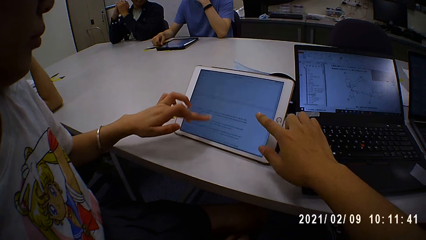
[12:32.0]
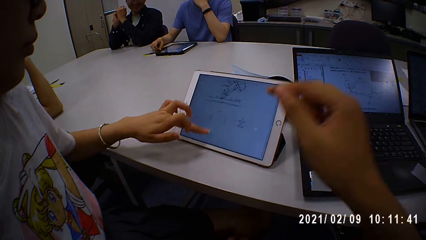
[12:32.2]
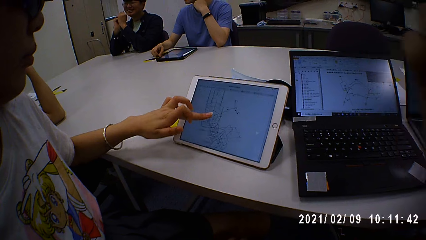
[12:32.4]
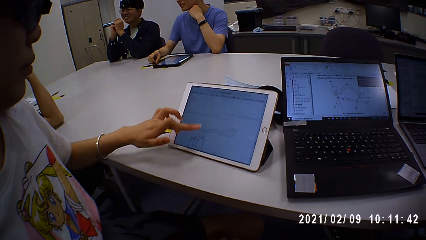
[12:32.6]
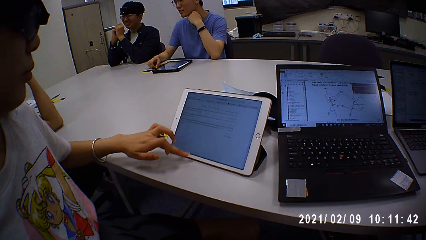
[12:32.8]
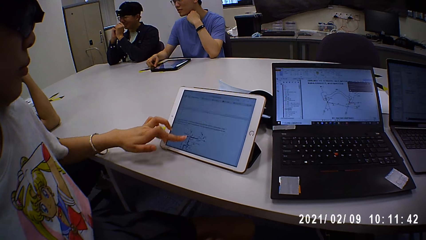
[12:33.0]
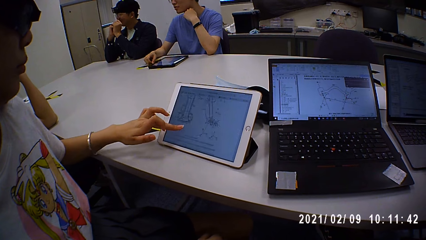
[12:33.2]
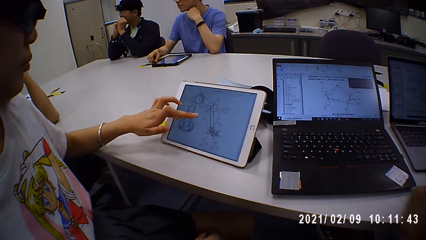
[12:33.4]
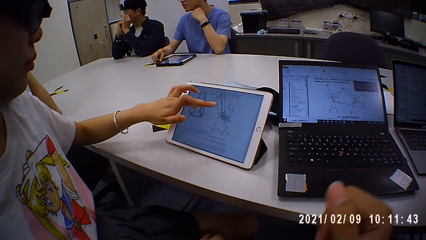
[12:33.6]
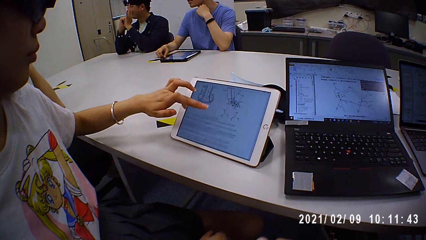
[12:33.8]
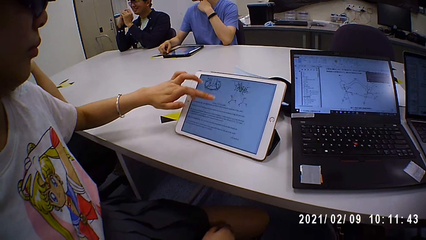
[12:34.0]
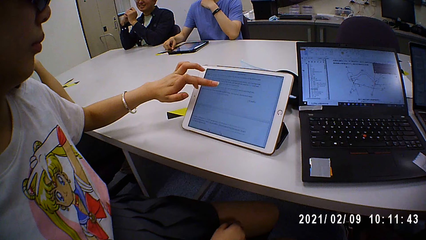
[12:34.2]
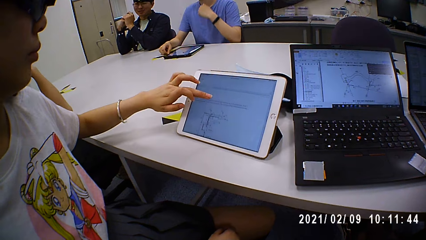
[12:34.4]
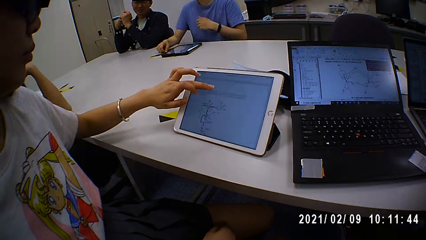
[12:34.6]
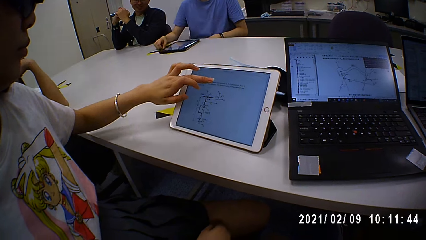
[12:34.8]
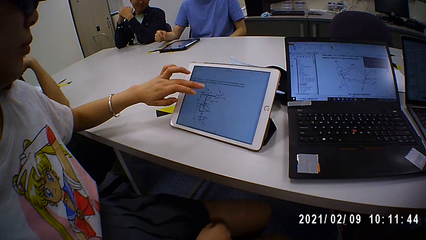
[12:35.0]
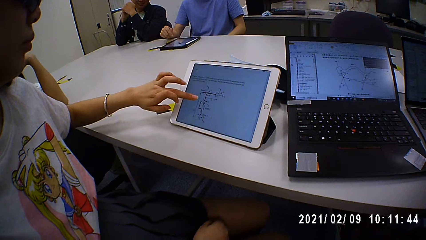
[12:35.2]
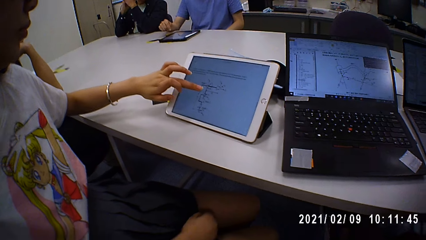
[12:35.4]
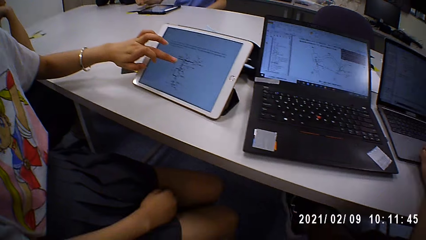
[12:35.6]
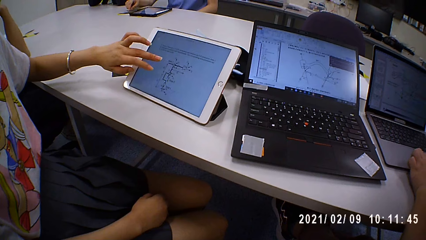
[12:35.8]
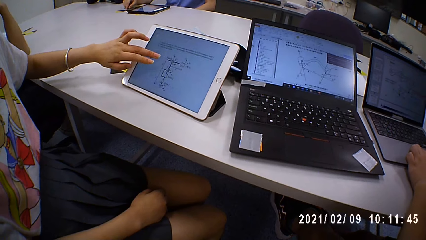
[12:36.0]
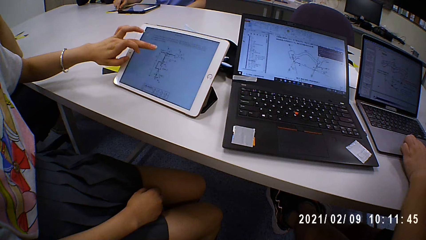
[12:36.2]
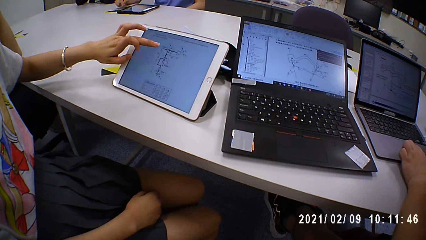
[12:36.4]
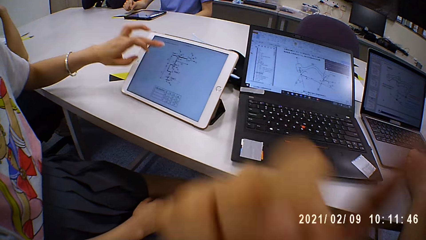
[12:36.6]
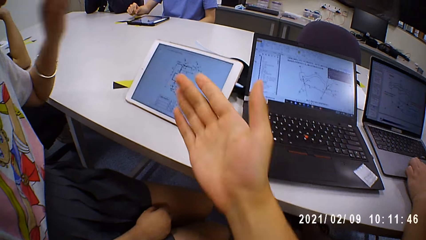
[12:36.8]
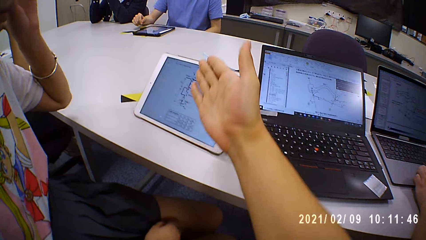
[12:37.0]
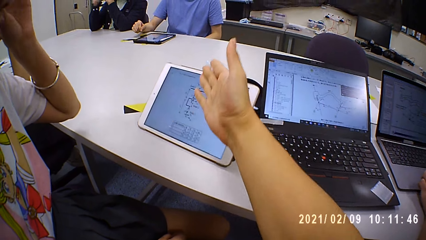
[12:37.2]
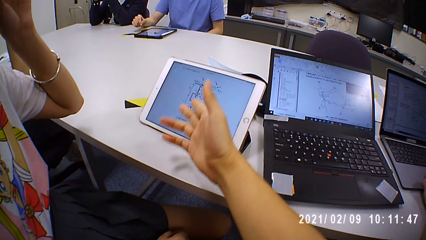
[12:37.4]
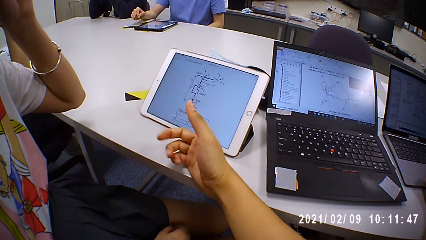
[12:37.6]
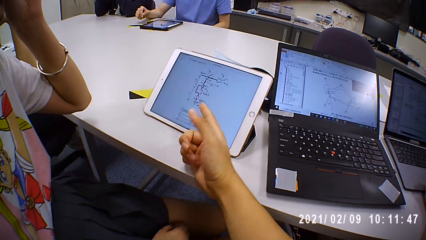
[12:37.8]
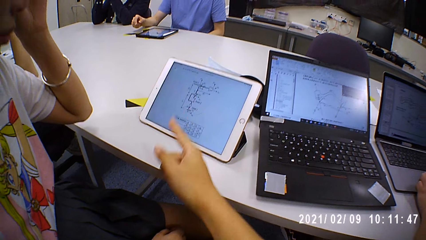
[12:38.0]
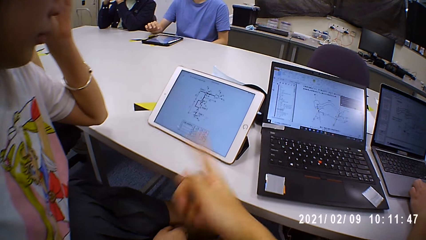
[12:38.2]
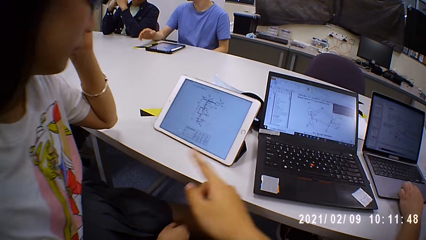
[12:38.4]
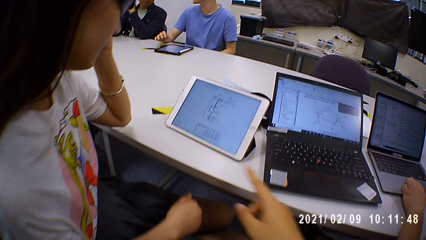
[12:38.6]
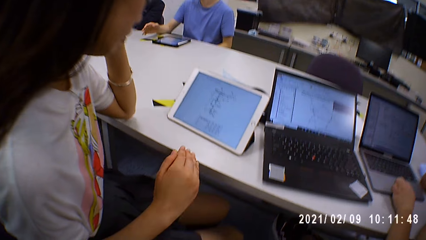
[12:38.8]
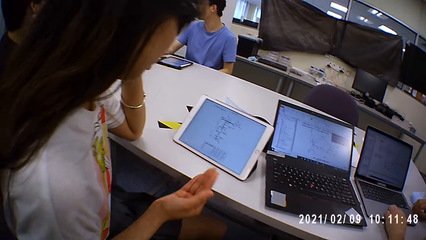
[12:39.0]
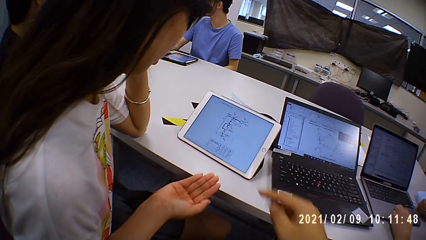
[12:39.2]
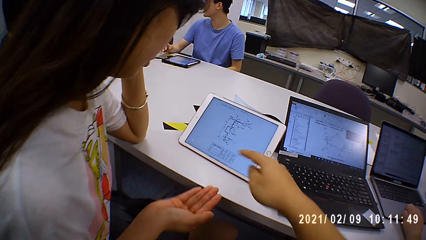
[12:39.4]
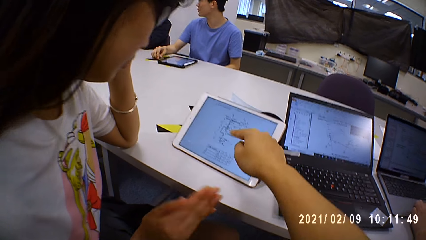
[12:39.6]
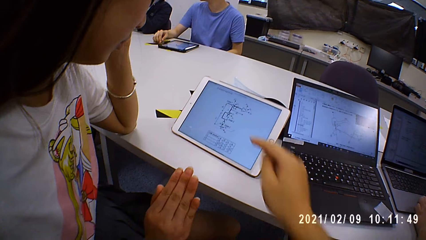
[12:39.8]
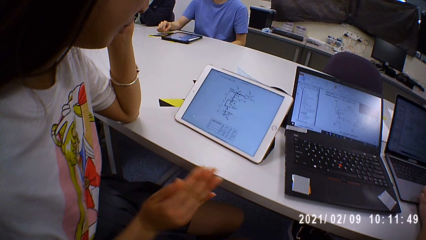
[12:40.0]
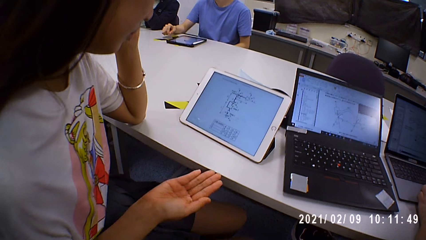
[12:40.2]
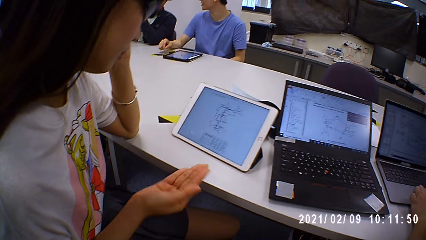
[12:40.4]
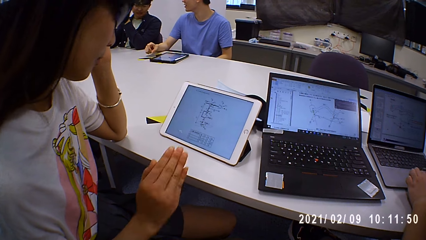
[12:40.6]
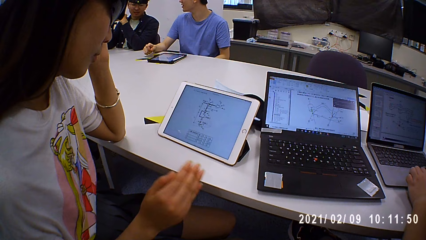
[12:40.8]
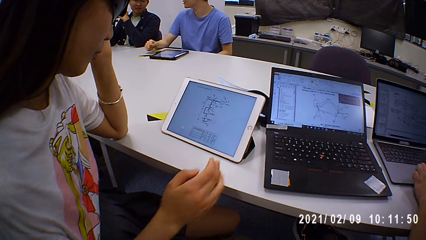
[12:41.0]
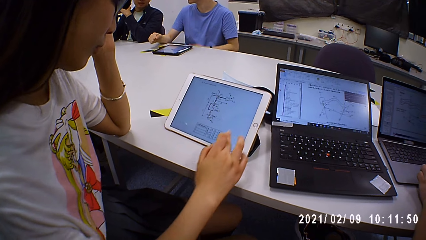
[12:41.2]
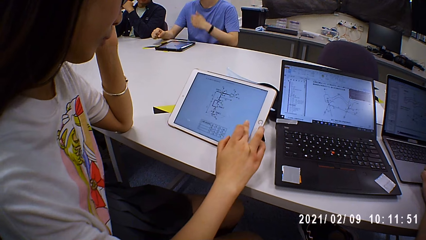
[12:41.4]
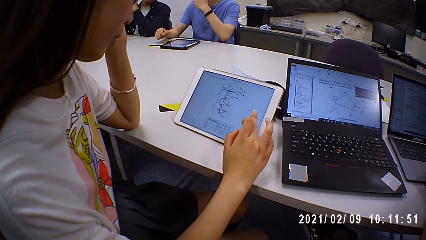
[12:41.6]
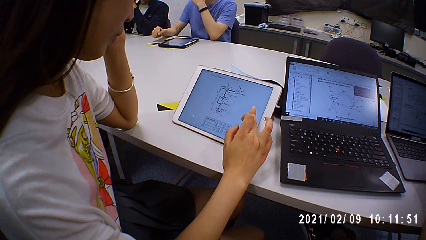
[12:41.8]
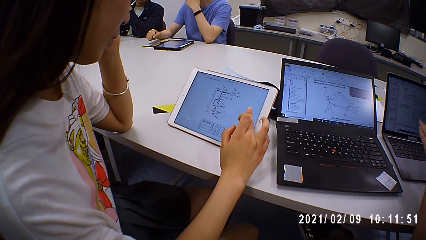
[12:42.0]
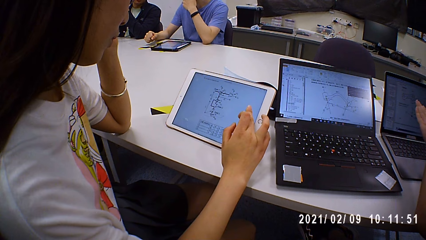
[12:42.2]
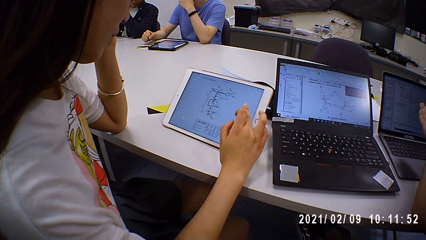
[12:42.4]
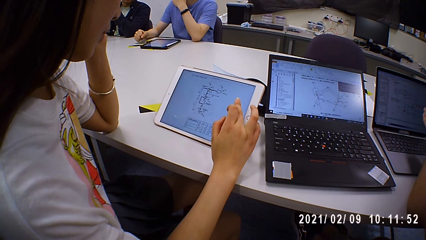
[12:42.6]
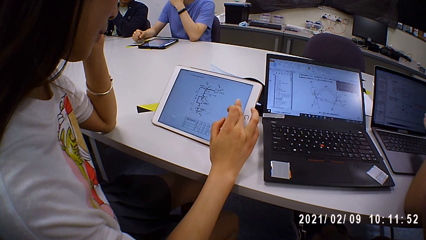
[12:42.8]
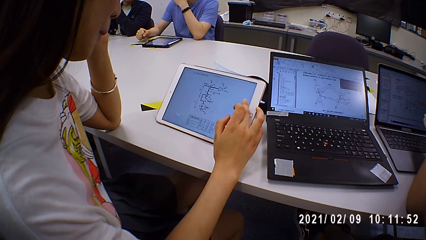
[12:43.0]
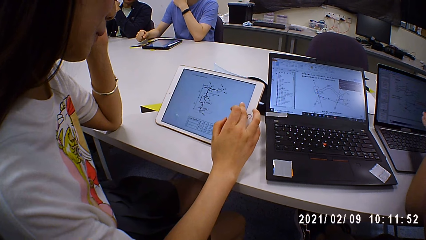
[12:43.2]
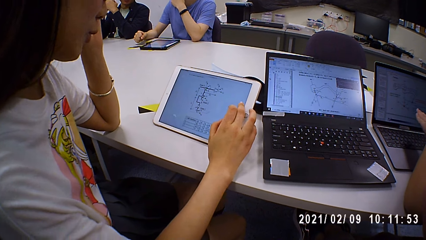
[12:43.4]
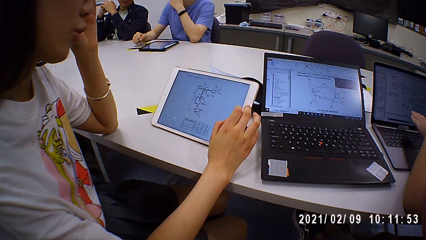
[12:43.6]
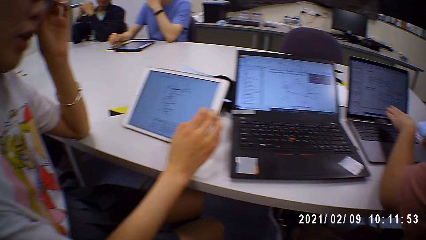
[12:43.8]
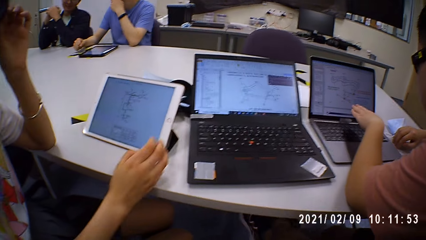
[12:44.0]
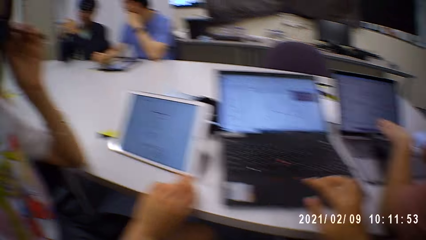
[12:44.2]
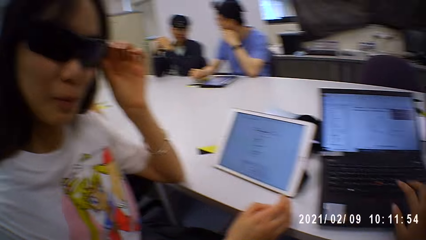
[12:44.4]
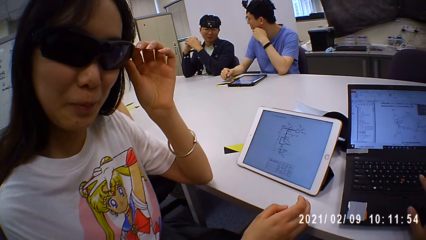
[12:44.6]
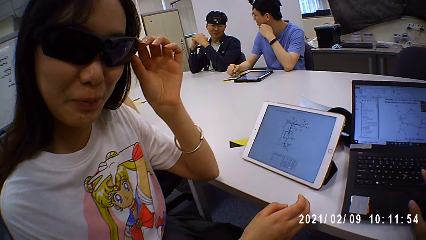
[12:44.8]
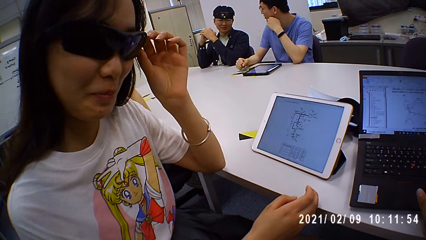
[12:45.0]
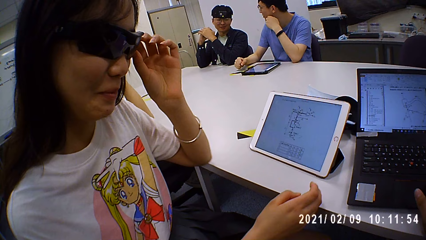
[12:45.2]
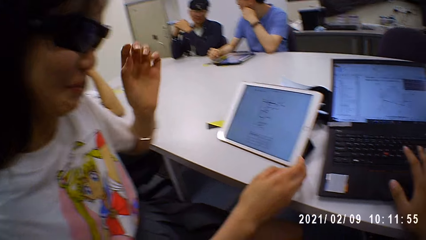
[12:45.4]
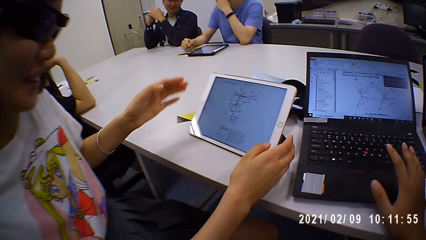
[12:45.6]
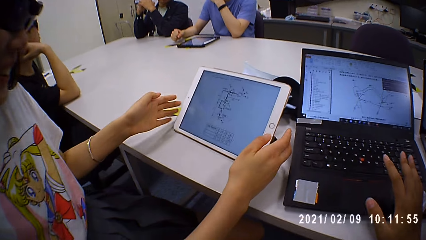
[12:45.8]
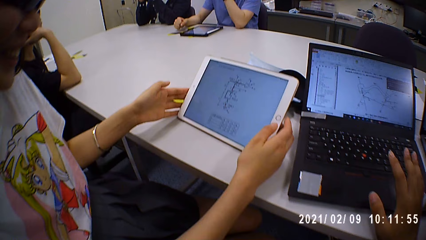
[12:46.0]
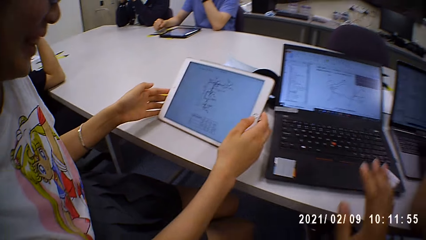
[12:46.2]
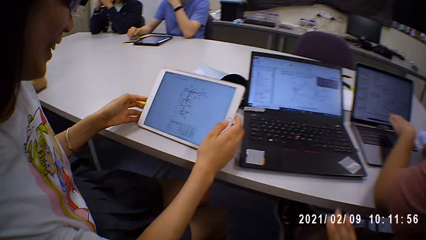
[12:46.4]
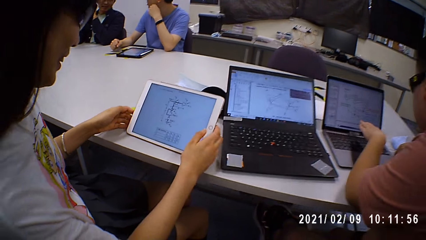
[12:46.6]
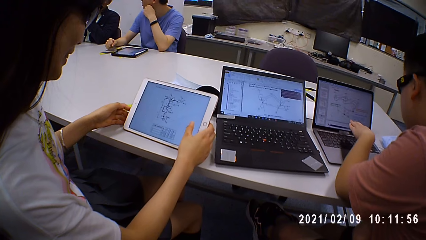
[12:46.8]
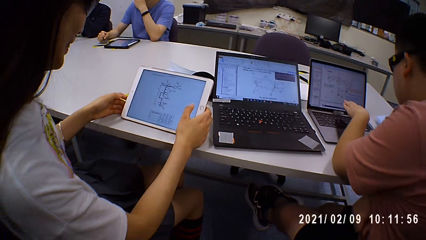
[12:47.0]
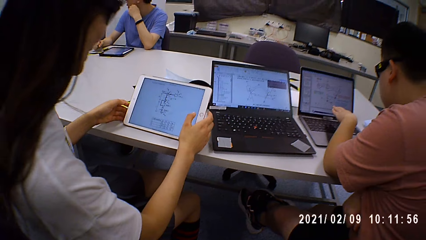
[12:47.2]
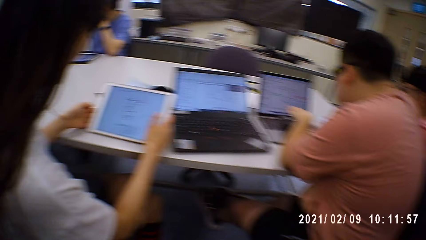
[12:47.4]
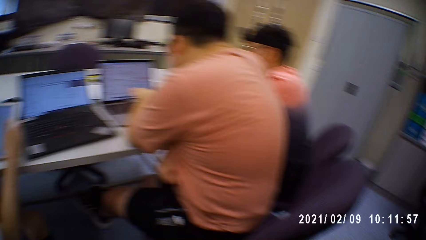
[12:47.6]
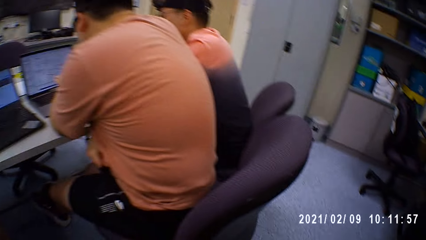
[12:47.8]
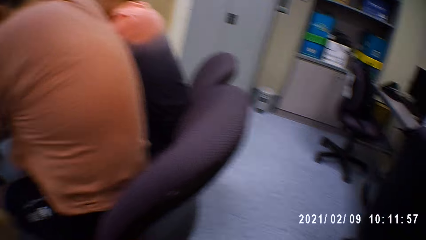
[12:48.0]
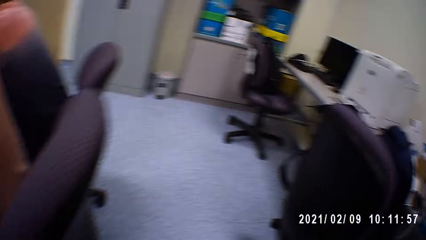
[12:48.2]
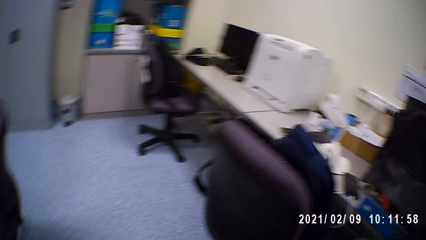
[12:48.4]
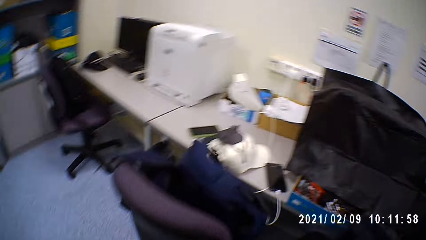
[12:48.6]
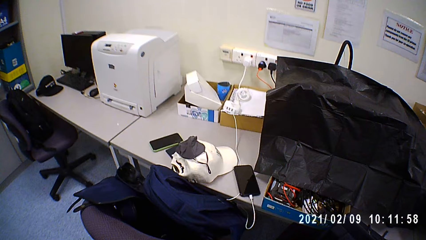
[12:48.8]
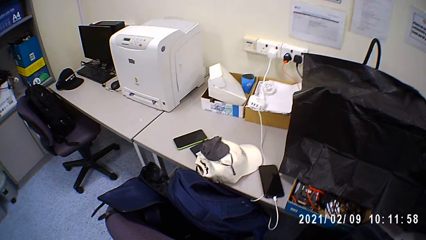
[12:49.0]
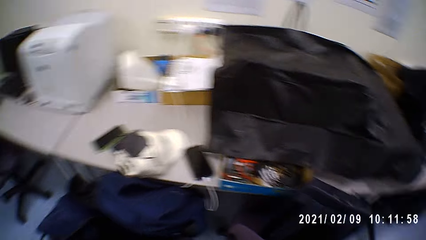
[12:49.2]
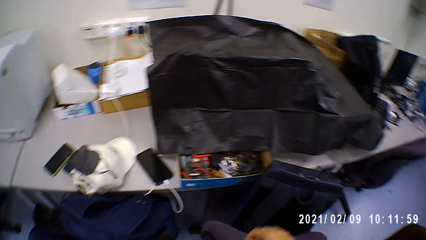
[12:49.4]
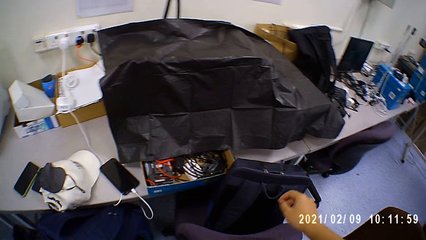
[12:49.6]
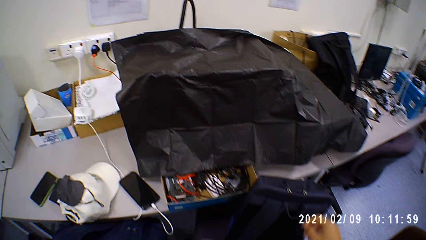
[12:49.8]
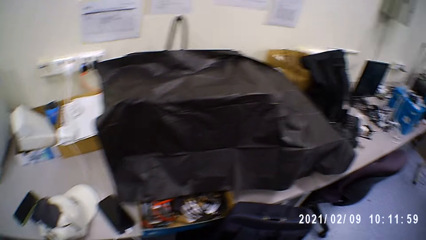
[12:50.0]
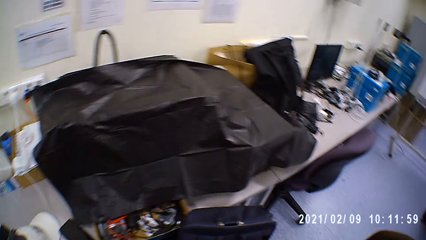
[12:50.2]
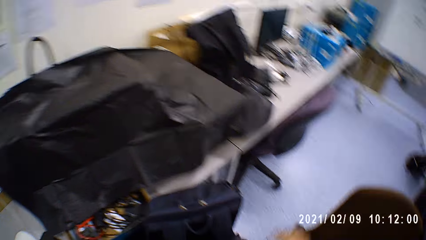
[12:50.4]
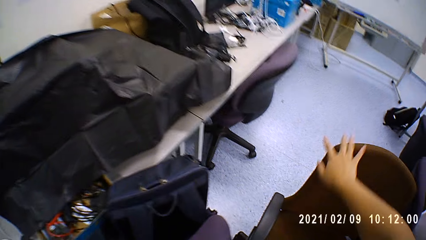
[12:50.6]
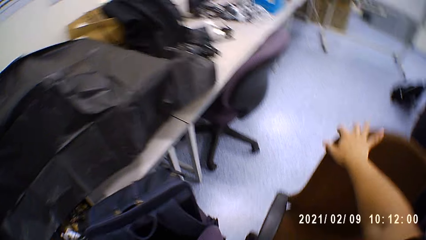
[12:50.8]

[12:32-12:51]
A woman operates the tablet on the table with her left hand. The camera wearer operates the tablet. The woman operates a laptop. The camera wearer looks around a room. They point at the laptop. The woman gesticulates with her hand, operates the tablet, and touches her glasses with her left hand. The camera wearer looks around the room. The woman moves the tablet on the table with both hands and operates the tablet. The camera wearer walks towards a bag.
